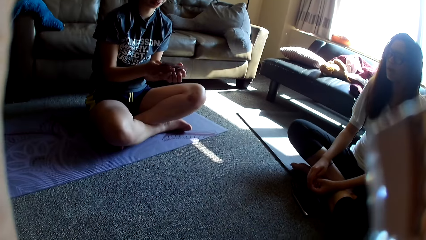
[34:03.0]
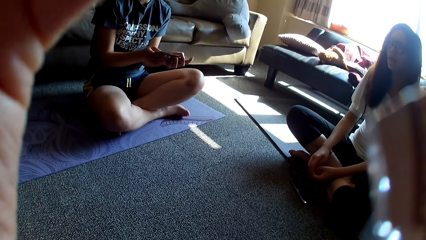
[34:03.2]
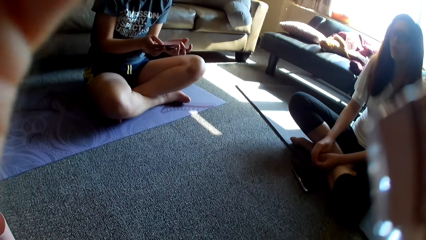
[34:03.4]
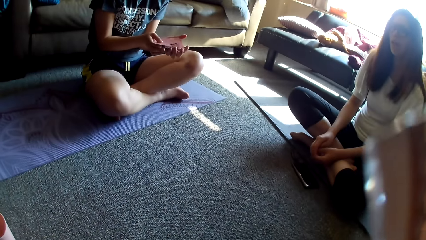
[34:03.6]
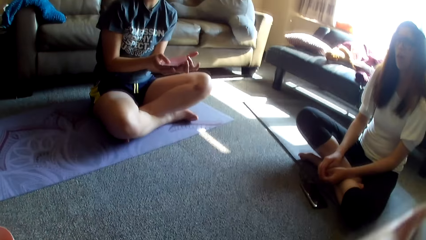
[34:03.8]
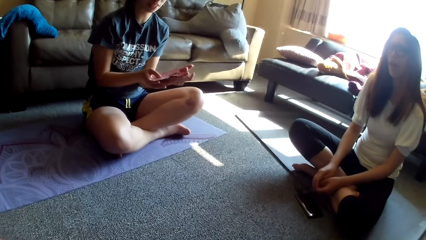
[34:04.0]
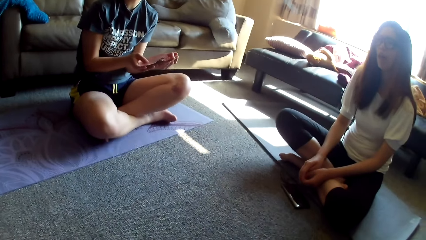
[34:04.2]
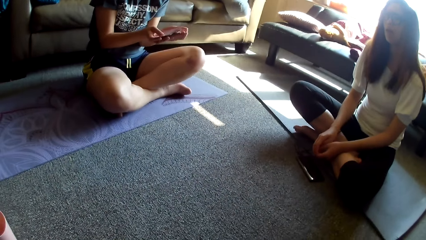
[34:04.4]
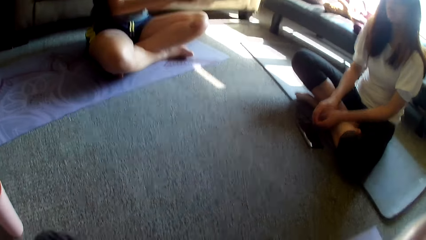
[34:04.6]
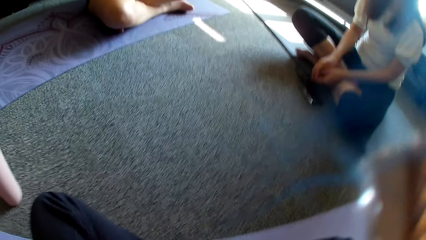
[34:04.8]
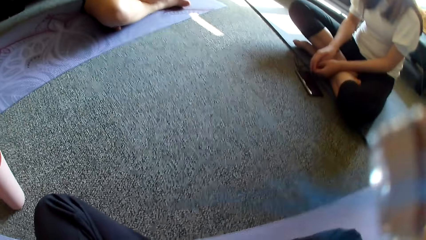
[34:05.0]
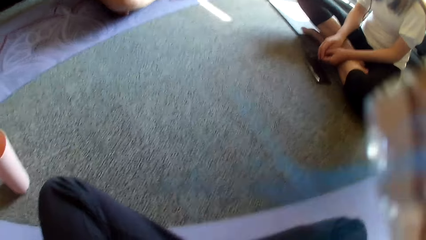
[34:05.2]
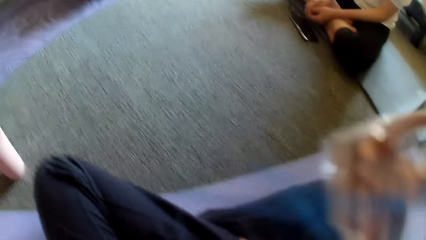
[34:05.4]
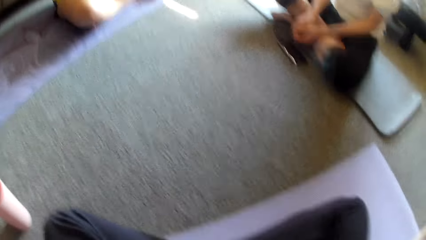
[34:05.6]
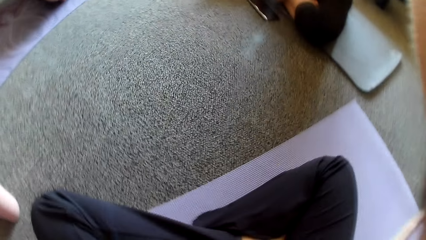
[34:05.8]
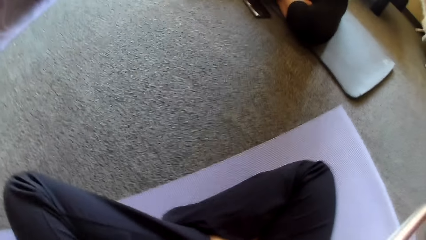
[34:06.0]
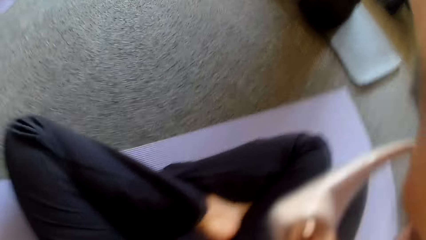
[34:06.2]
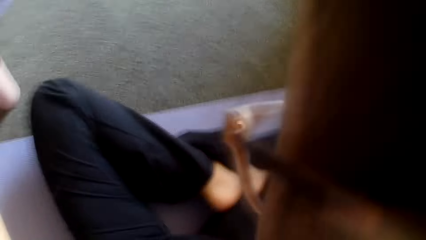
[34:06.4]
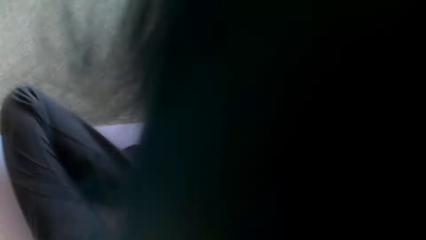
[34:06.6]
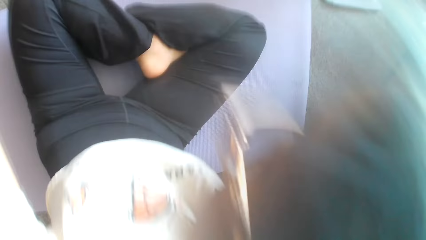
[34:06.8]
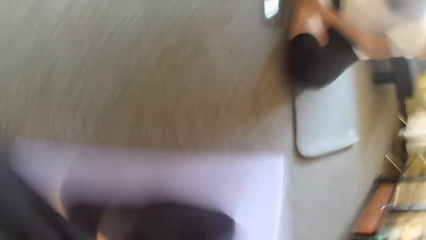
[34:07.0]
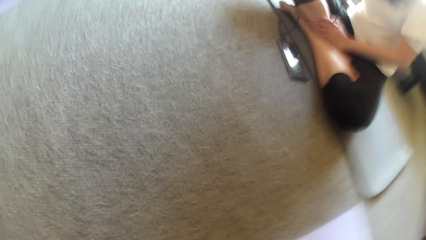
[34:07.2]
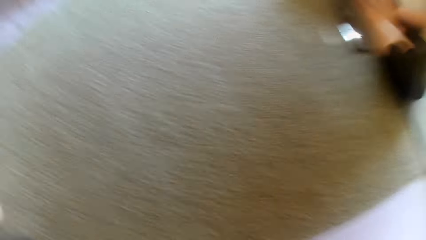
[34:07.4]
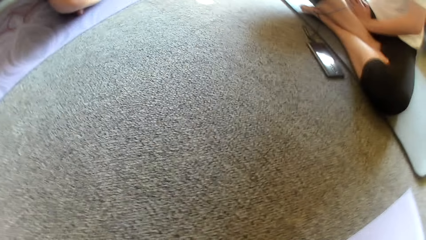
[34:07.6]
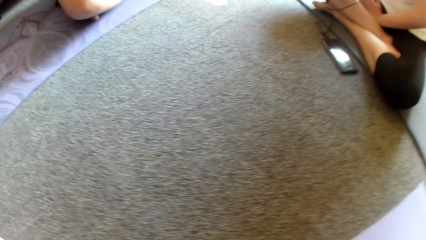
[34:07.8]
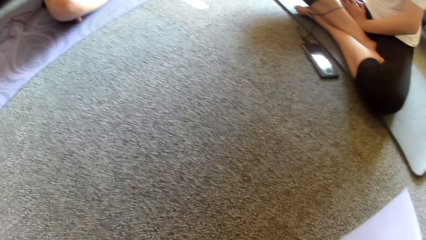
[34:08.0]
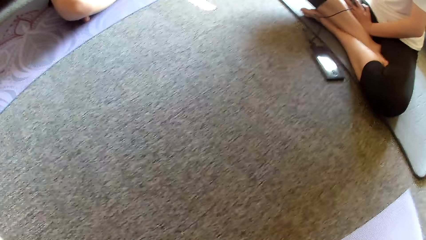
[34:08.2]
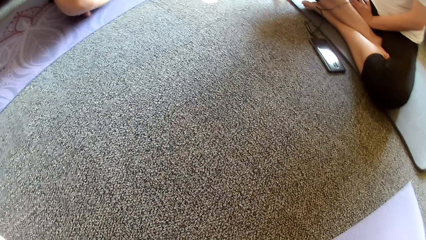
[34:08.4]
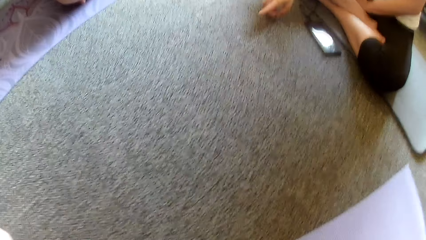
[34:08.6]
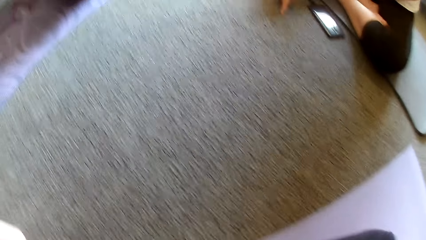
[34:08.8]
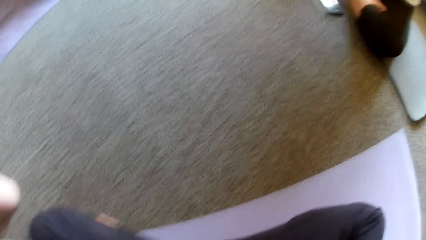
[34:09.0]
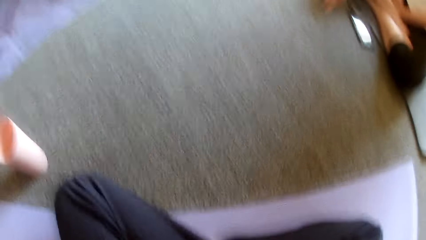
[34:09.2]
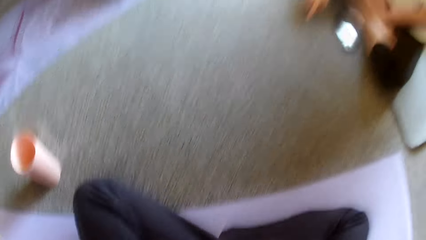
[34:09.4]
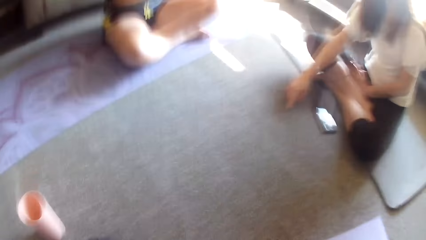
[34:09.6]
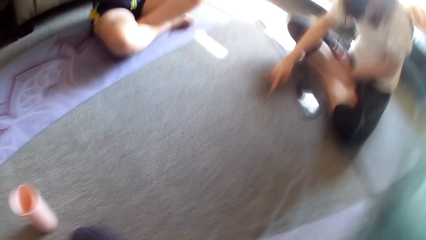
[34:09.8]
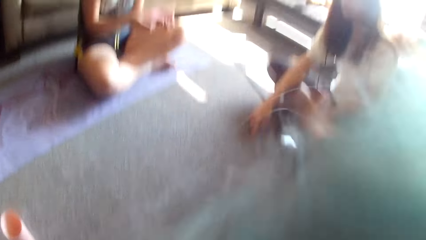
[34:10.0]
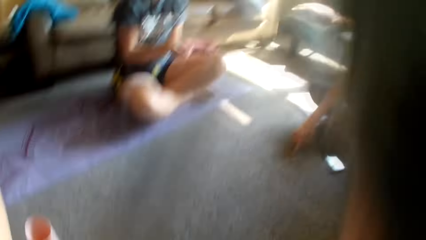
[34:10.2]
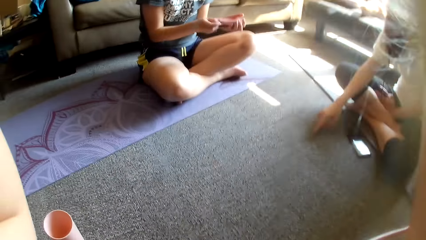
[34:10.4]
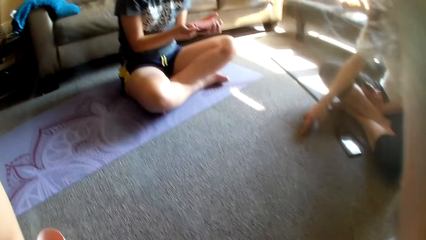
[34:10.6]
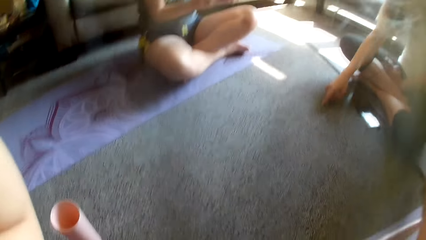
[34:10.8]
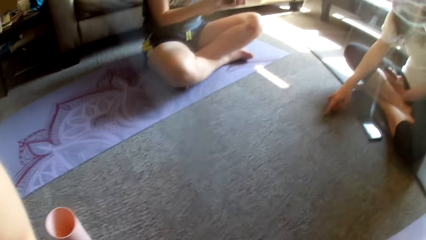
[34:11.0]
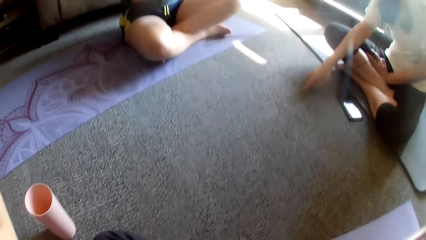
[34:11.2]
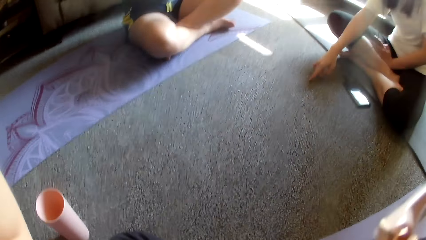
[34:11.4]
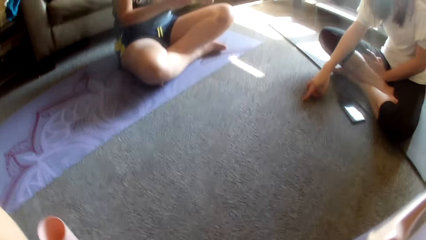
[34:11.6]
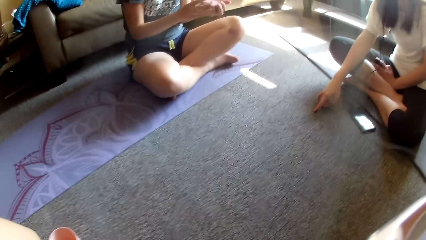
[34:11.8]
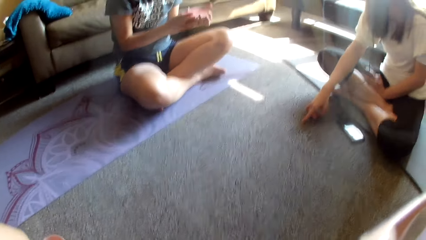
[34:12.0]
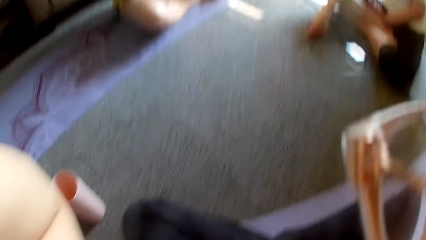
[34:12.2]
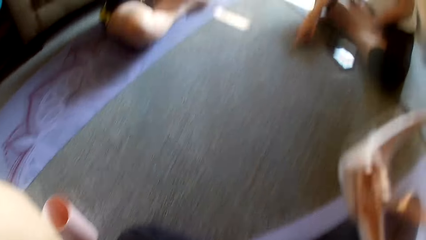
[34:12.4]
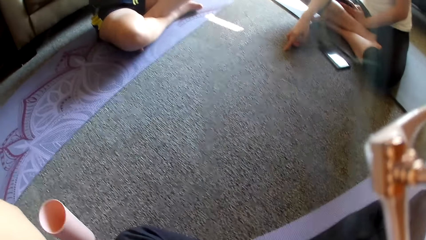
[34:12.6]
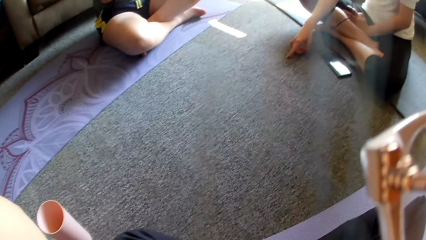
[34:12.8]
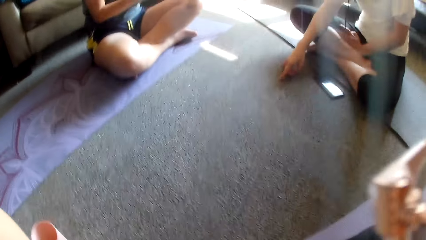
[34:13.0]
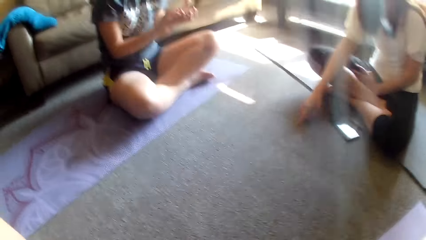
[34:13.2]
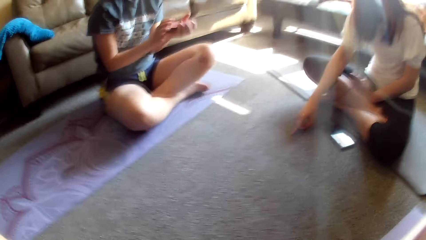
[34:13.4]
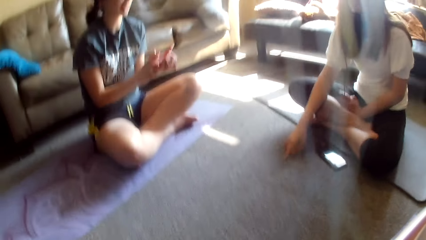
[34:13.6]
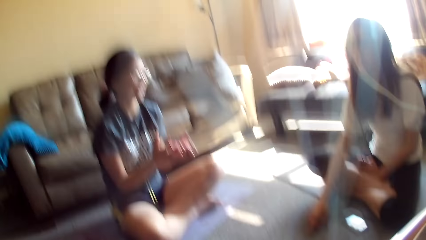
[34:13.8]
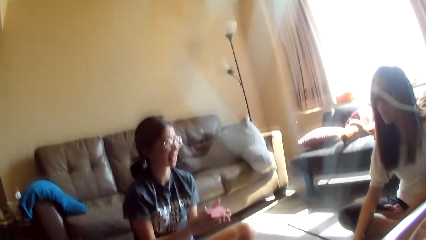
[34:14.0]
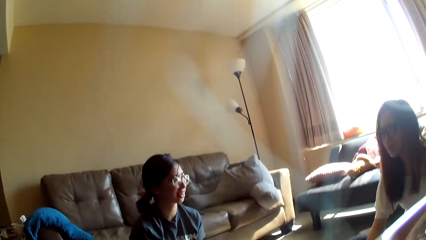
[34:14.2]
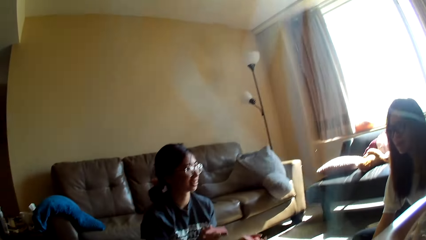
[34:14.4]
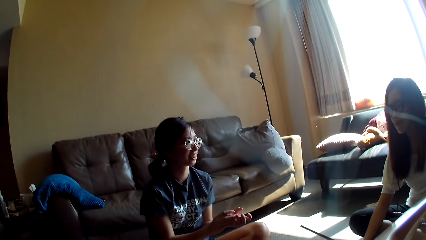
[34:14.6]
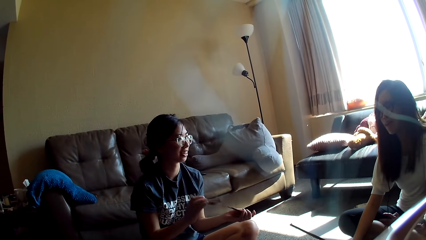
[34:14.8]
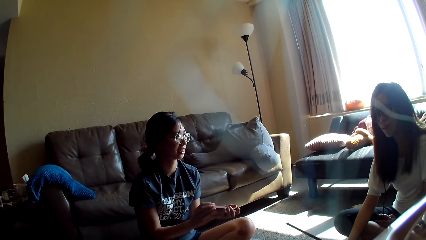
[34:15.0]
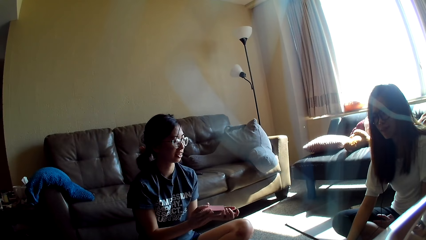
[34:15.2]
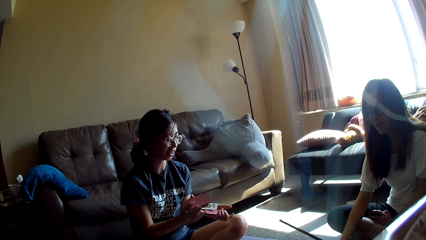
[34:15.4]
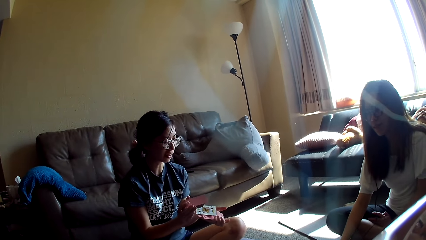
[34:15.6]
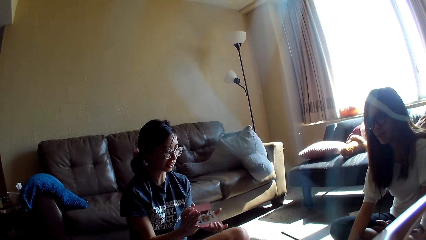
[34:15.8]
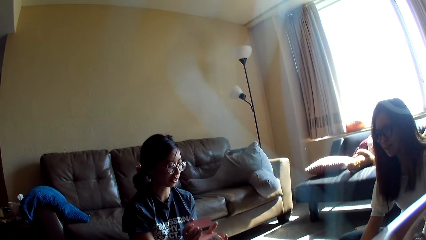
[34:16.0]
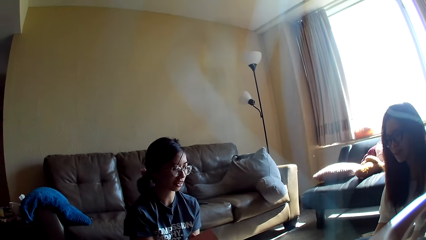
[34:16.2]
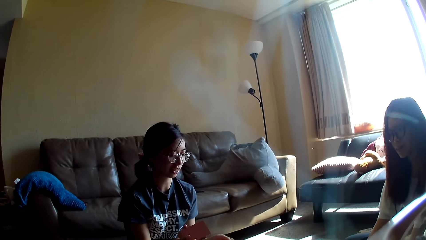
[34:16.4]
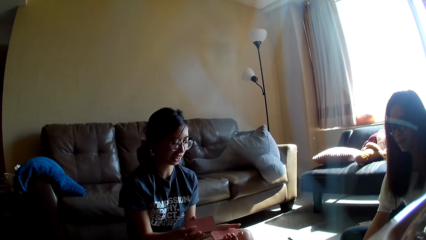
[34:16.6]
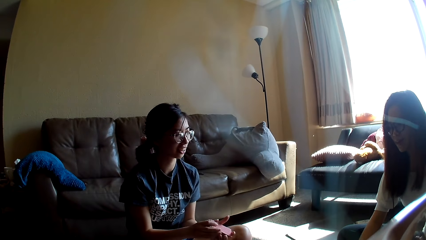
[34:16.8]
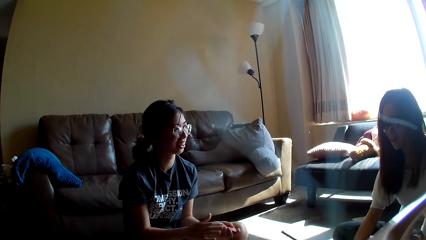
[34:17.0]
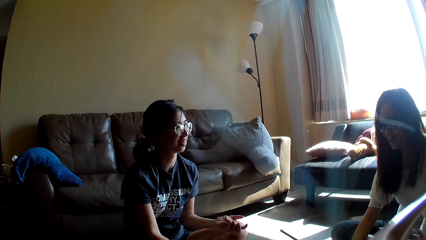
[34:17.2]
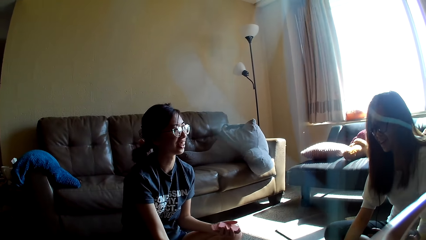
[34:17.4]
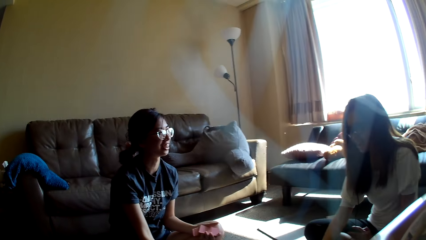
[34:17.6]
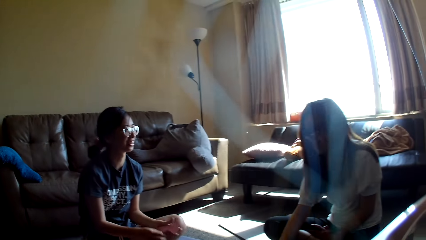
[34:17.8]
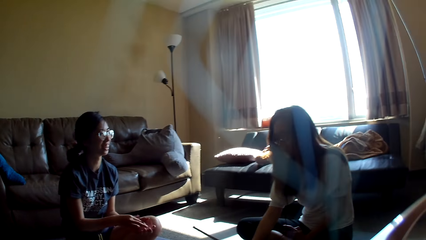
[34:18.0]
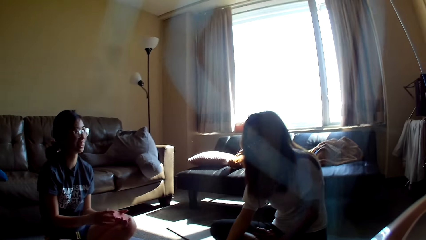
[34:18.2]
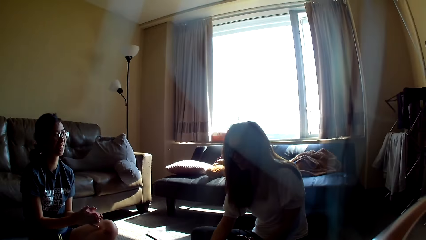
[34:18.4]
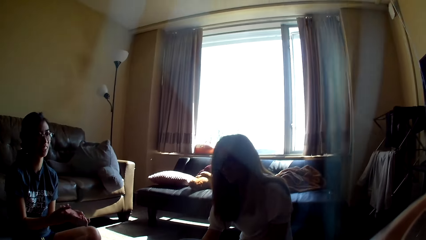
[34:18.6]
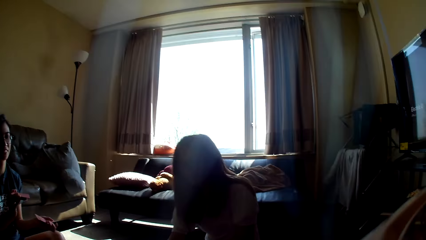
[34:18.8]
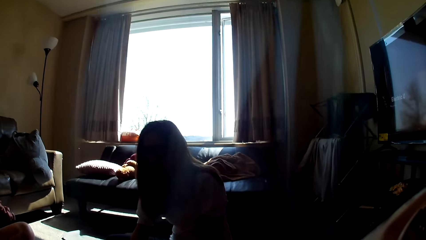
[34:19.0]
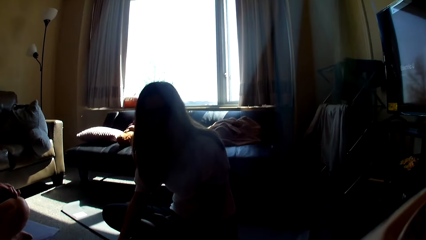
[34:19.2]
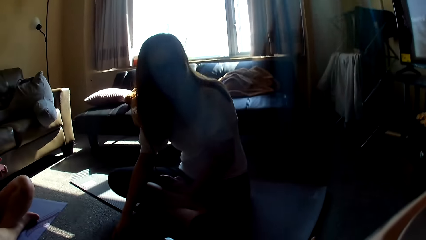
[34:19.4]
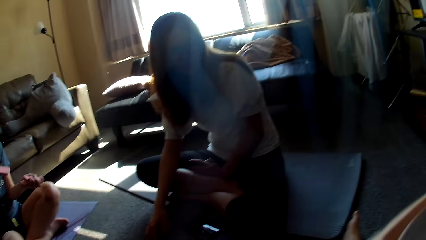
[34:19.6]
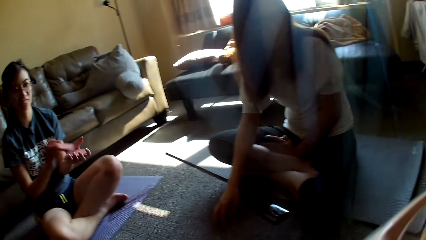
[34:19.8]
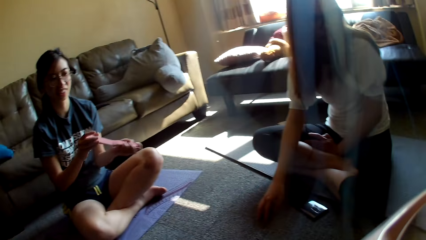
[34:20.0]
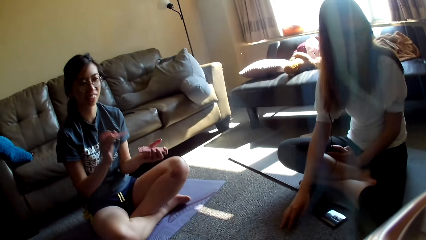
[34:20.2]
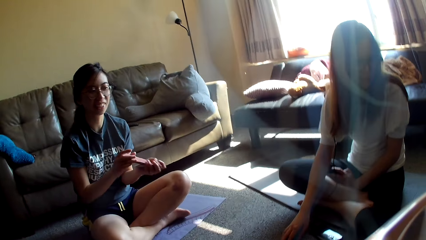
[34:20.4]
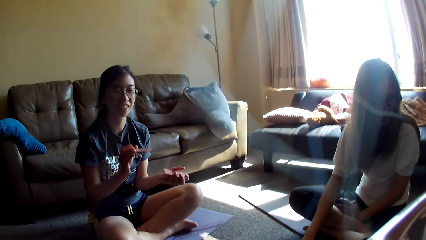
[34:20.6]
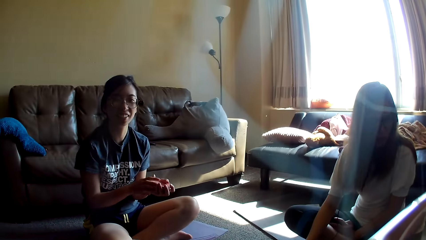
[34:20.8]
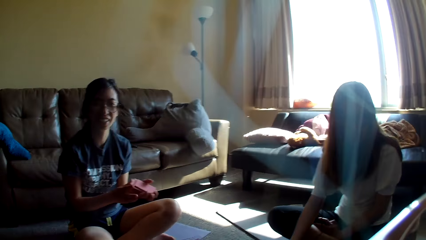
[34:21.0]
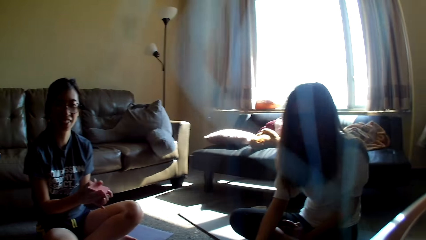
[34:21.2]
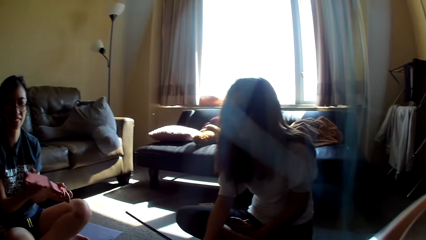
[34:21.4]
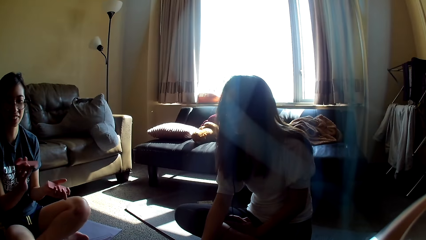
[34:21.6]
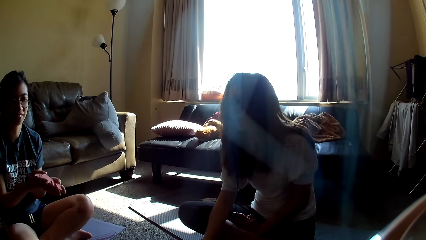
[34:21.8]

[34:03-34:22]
The camera wearer adjusts the camera. A lady mixes the card game. Another lady points a finger. The camera wearer looks around. Another woman shuffles cards. The camera wearer looks around. The first lady shuffles the card. She holds the cards.
